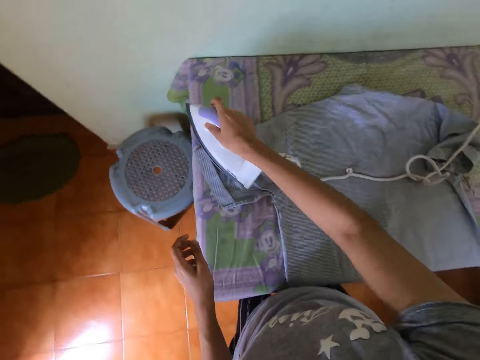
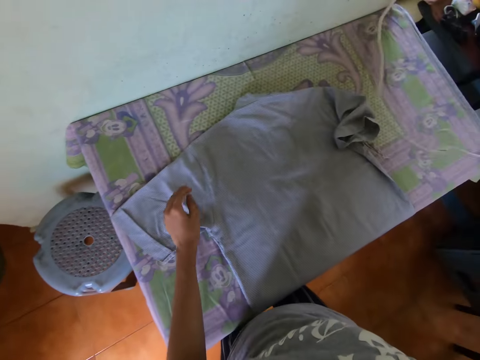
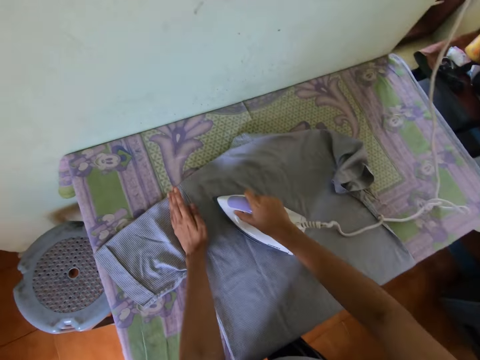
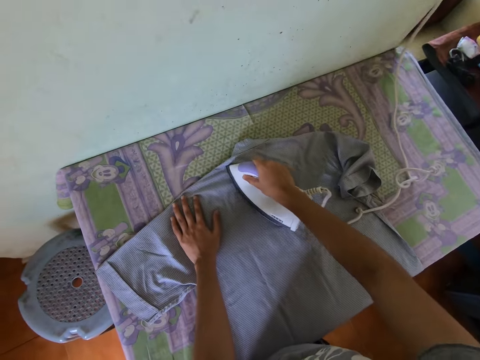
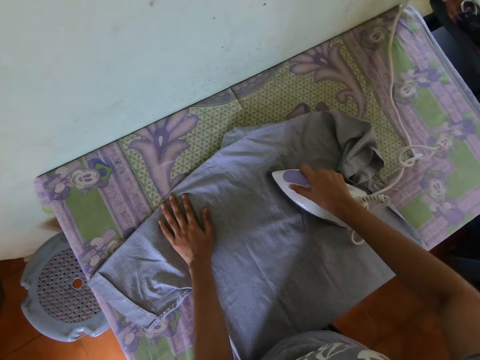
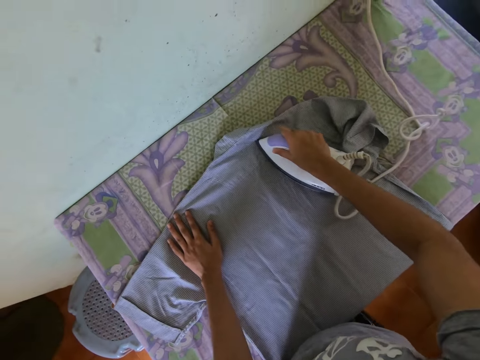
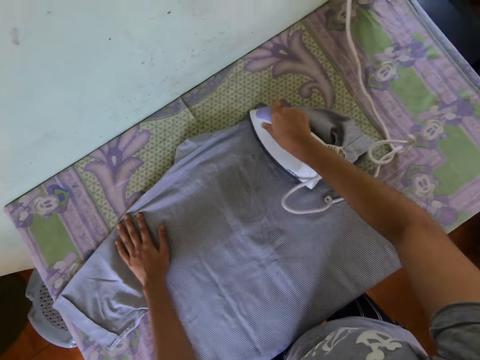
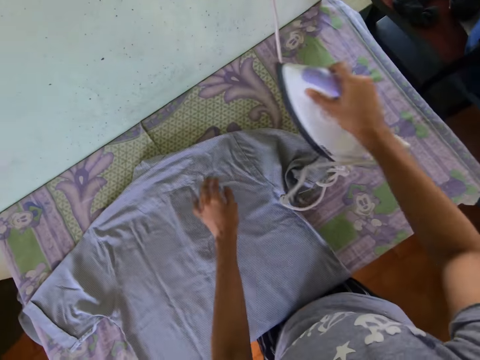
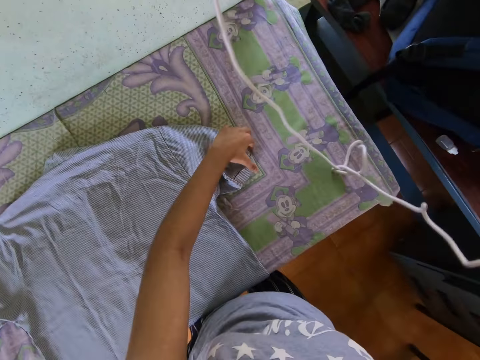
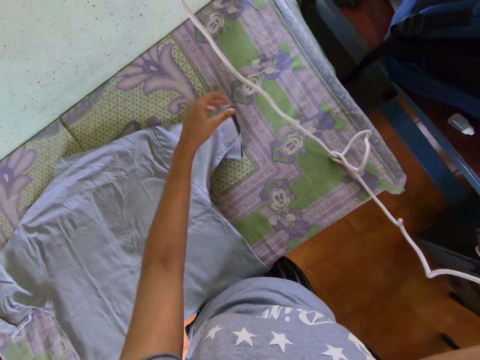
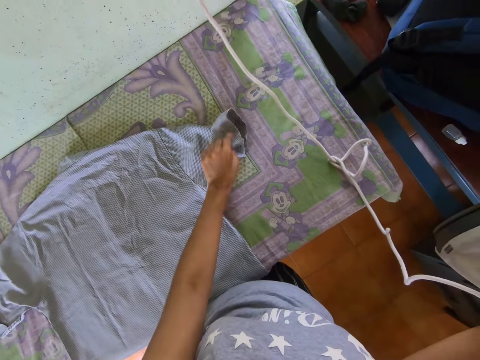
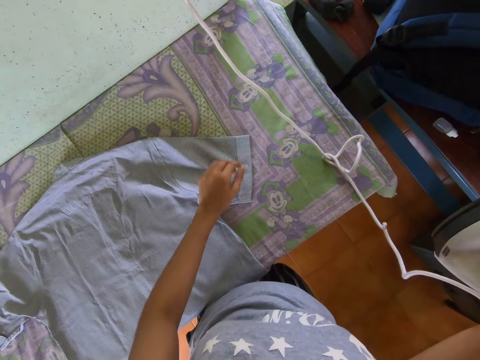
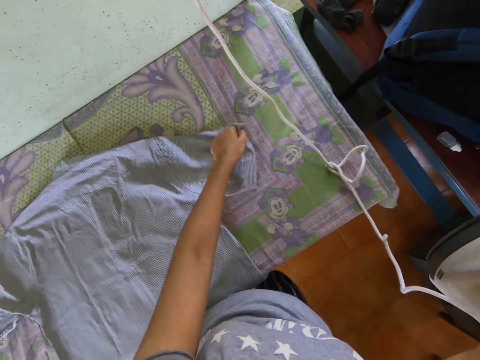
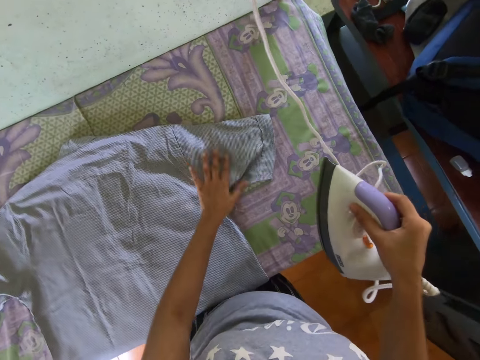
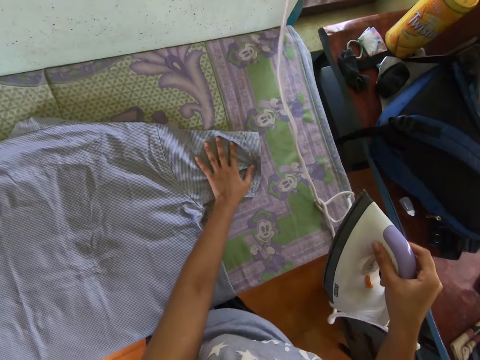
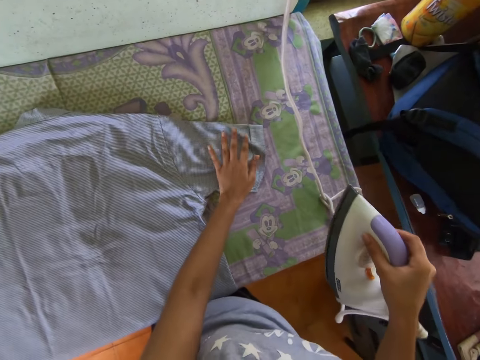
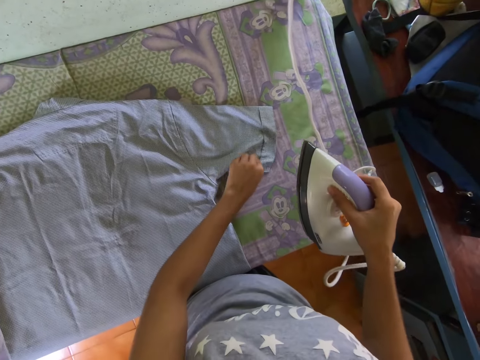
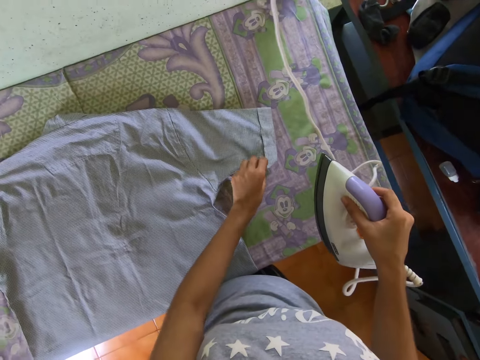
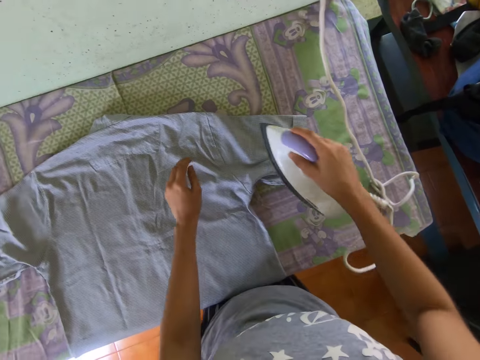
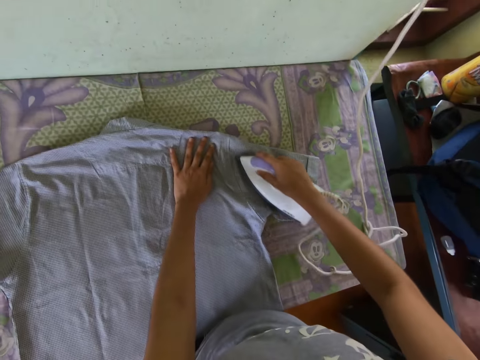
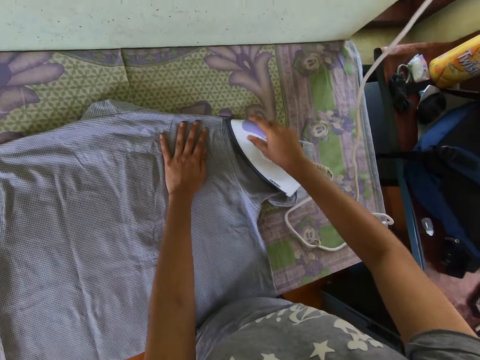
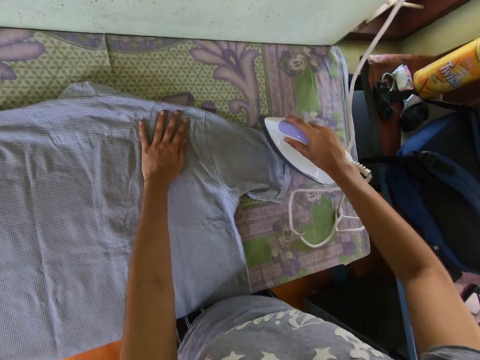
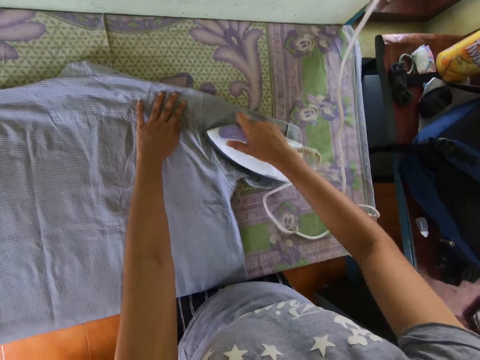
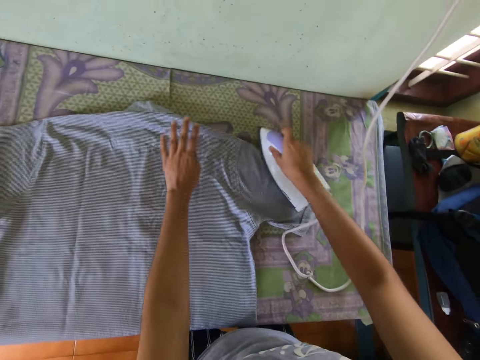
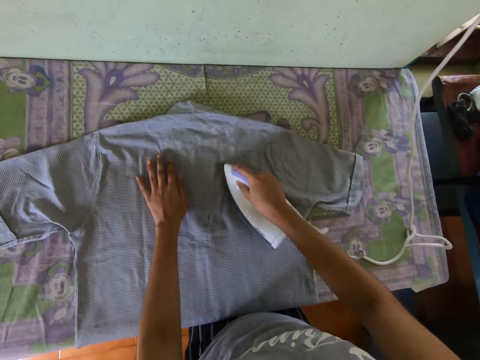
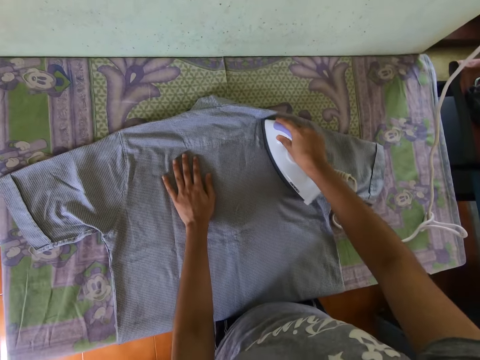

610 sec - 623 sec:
The camera wearer straightens a cord on the iron box. They iron a t-shirt with the iron box. They straighten the t-shirt with the left hand. They pull the t-shirt. They iron the t-shirt with the iron box.

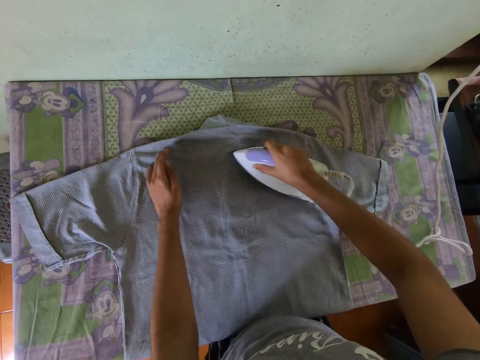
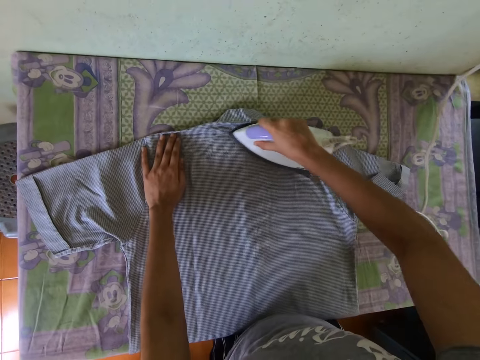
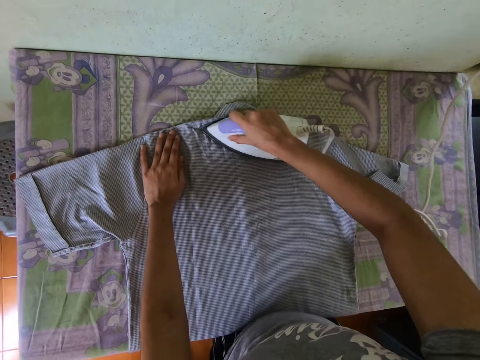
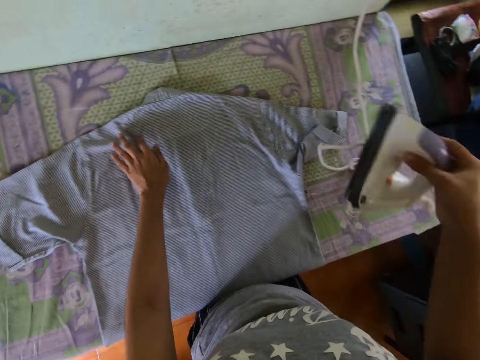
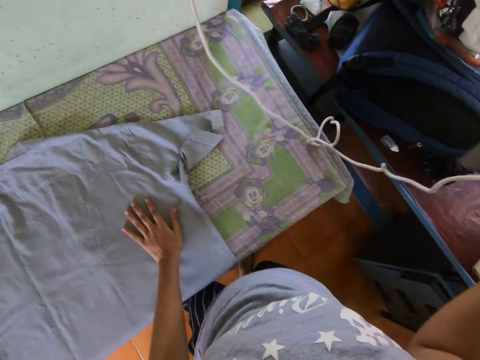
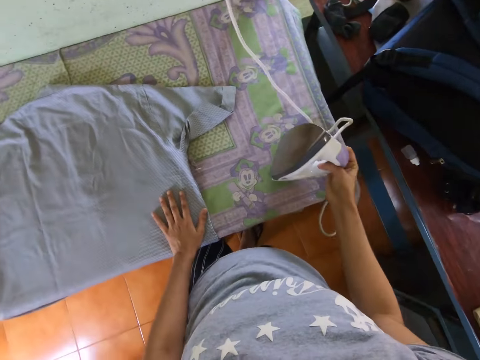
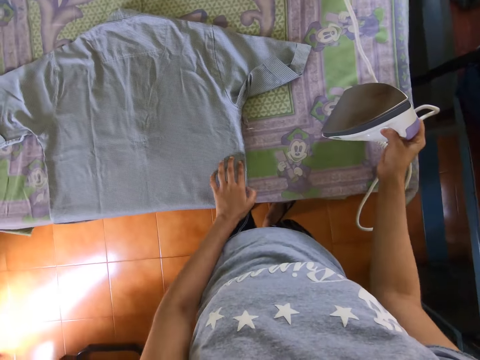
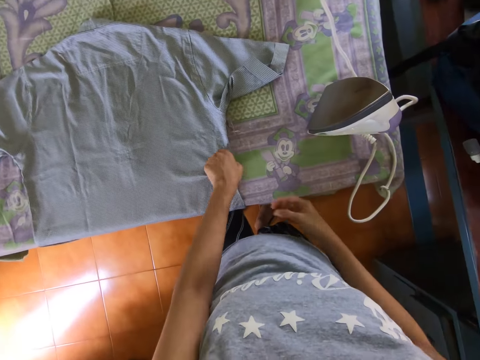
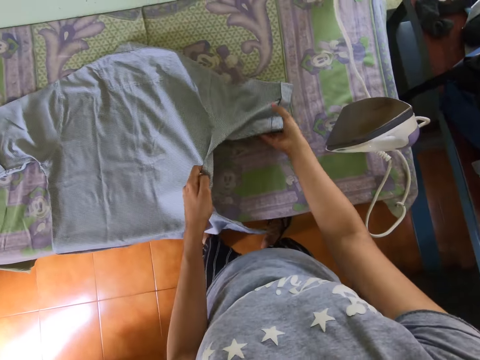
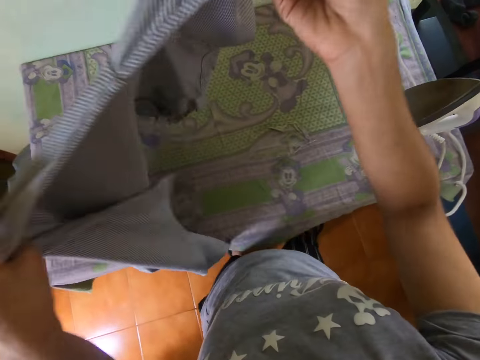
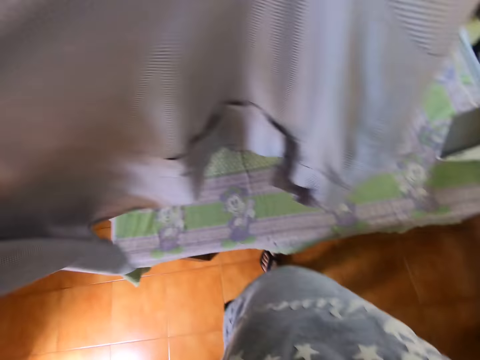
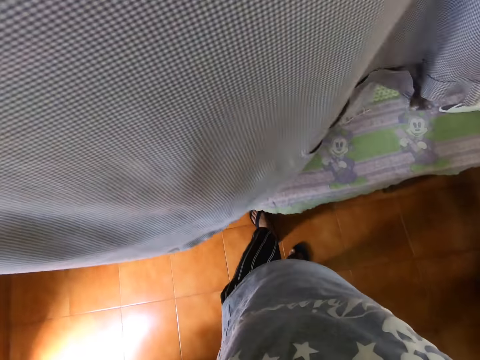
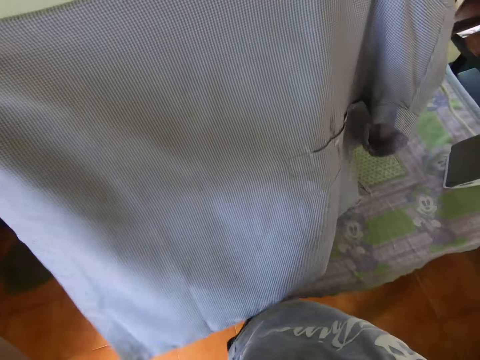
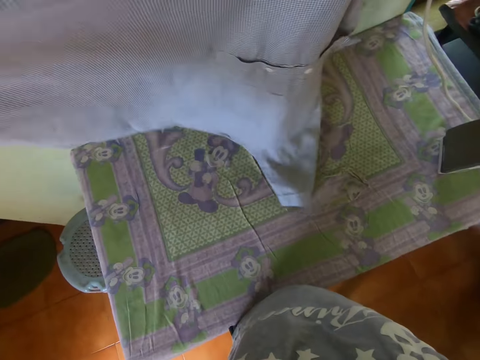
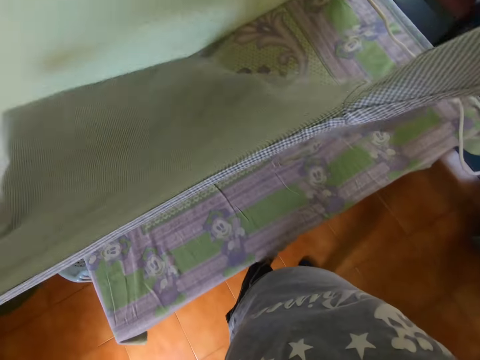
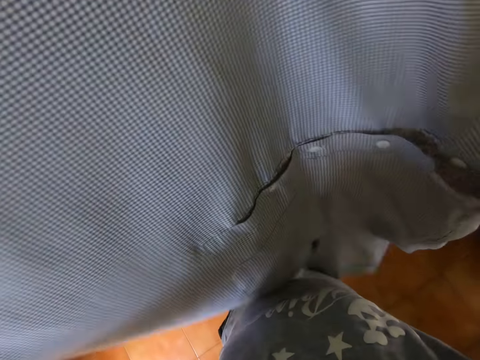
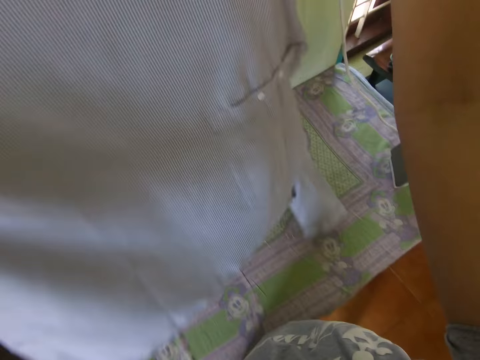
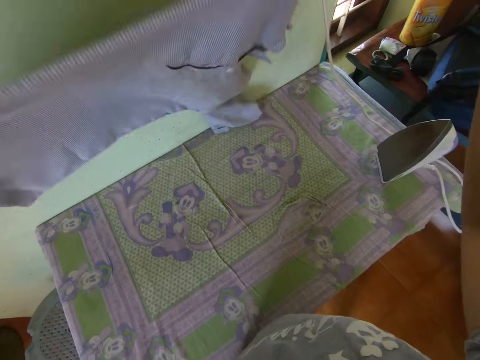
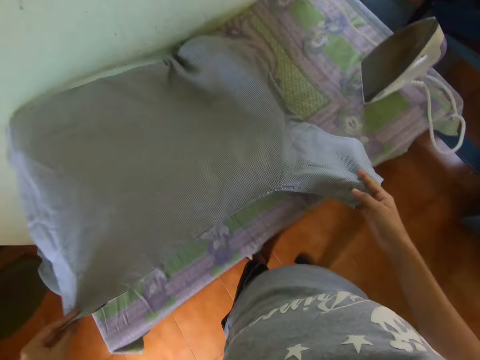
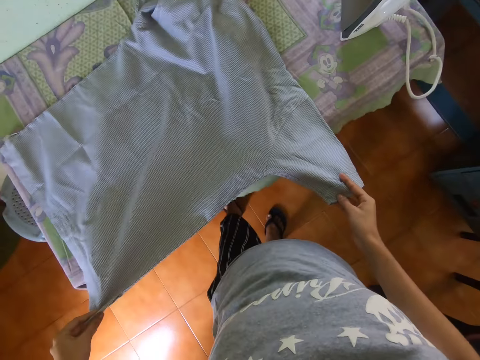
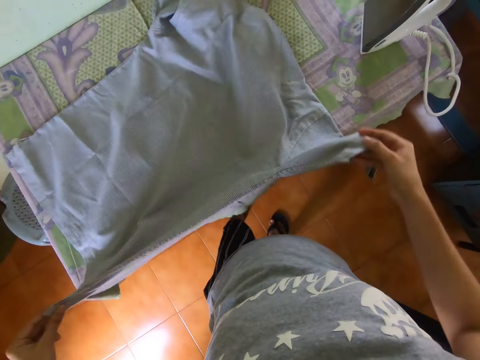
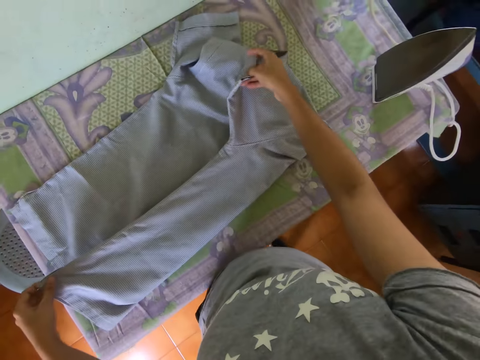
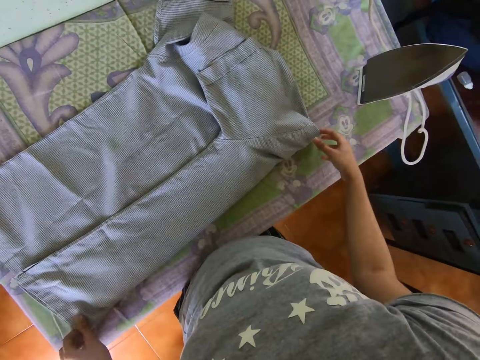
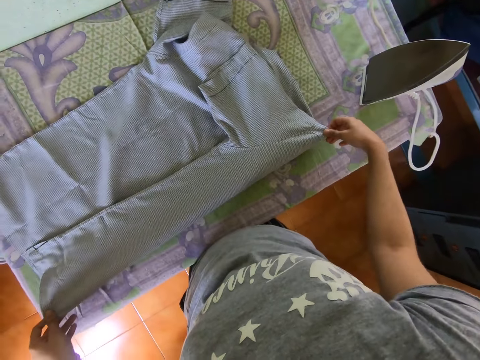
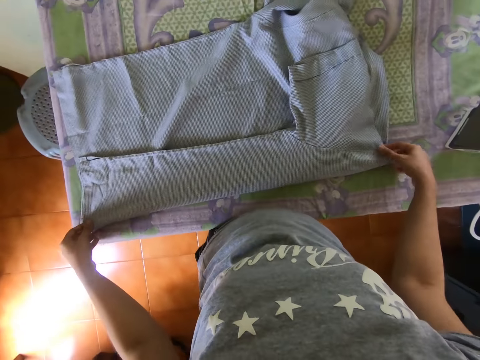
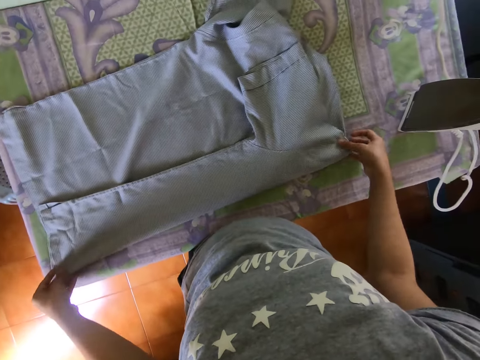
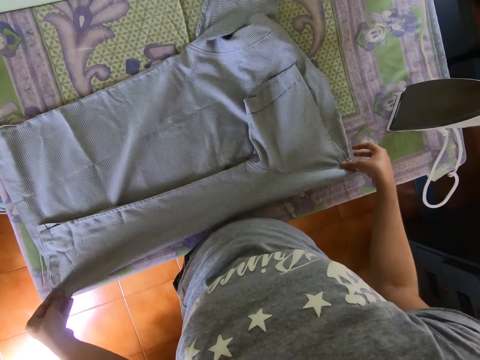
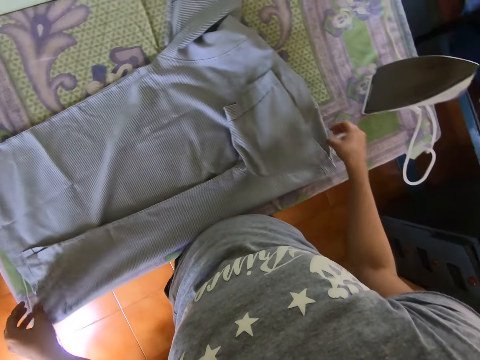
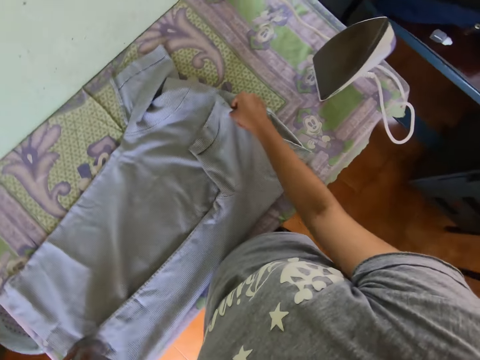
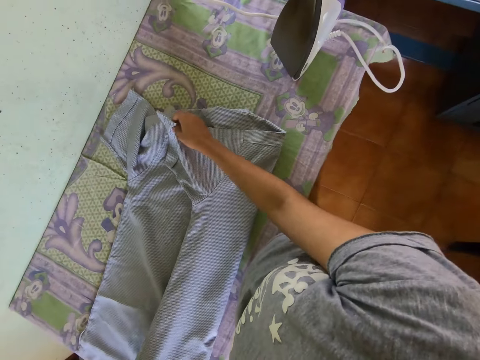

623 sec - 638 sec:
The camera wearer puts an iron box on the ironing board. They pick a t-shirt on the ironing board, straighten the t-shirt, put the t-shirt on the ironing board, and fold the t-shirt.
